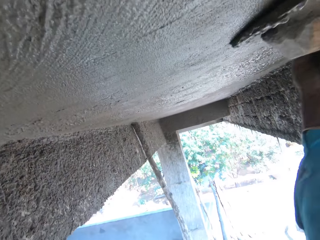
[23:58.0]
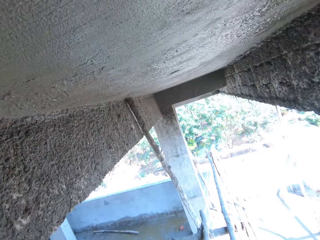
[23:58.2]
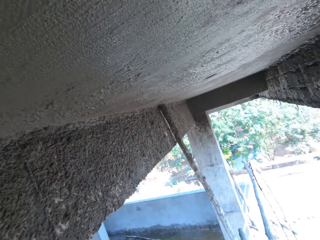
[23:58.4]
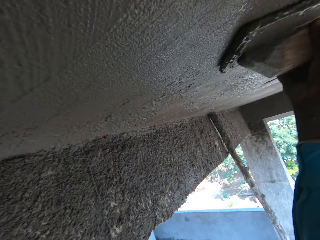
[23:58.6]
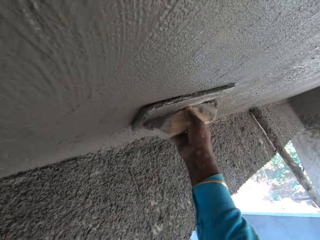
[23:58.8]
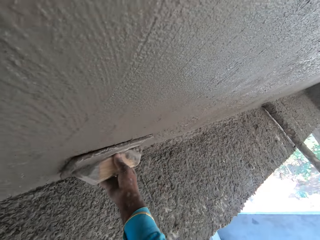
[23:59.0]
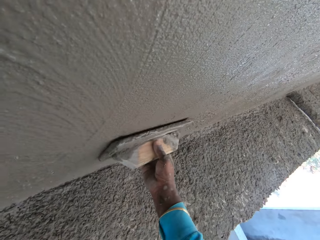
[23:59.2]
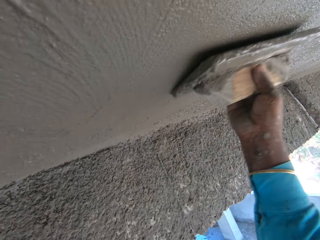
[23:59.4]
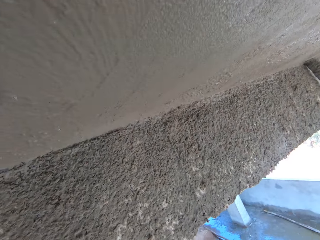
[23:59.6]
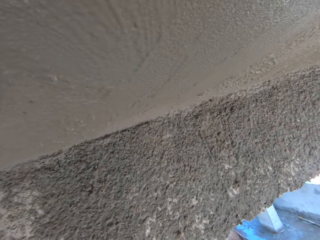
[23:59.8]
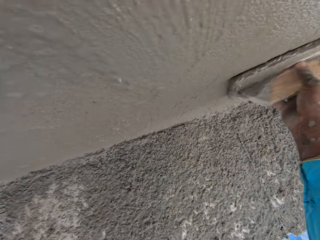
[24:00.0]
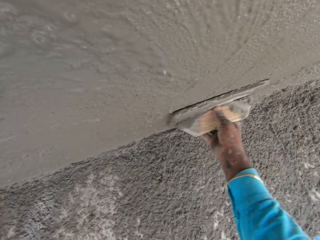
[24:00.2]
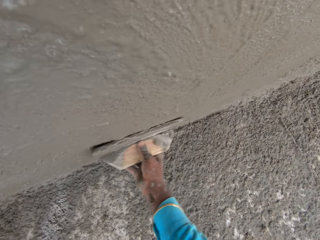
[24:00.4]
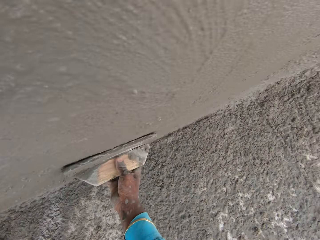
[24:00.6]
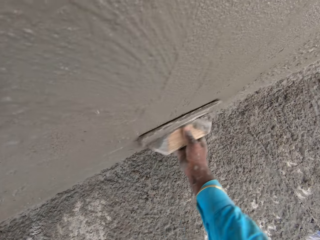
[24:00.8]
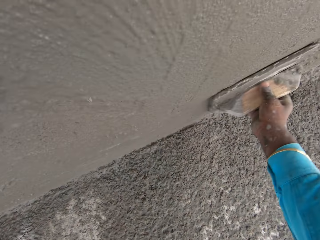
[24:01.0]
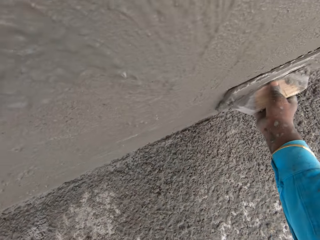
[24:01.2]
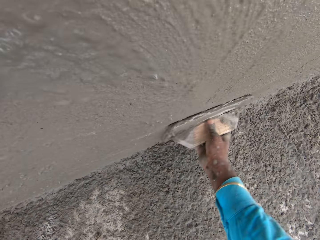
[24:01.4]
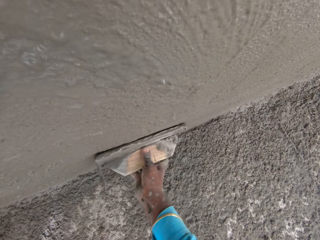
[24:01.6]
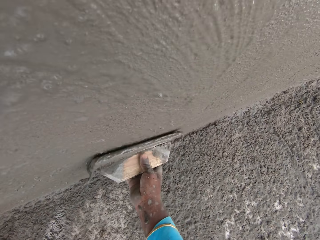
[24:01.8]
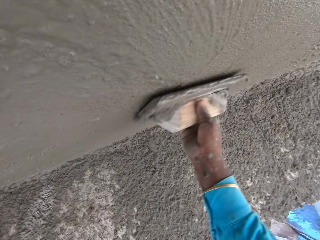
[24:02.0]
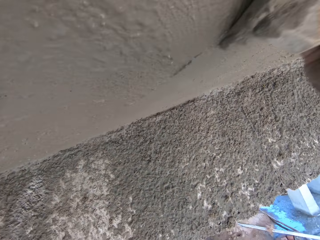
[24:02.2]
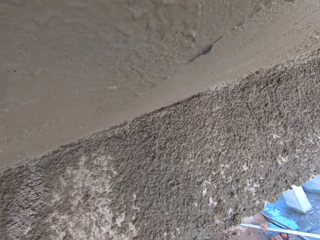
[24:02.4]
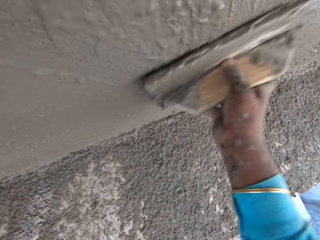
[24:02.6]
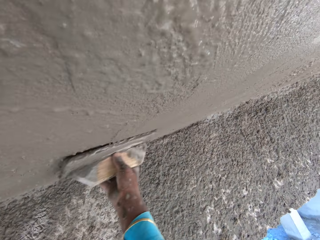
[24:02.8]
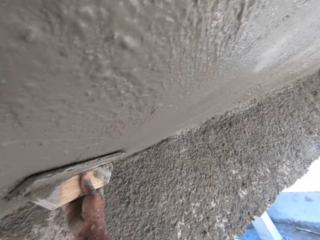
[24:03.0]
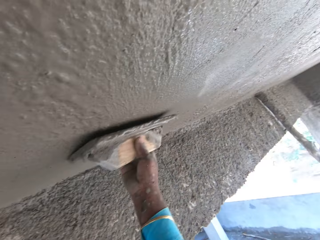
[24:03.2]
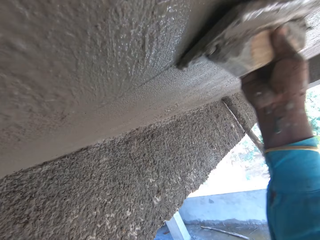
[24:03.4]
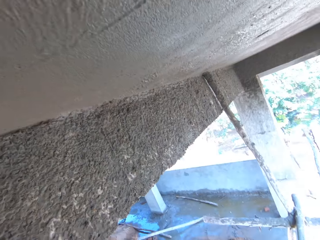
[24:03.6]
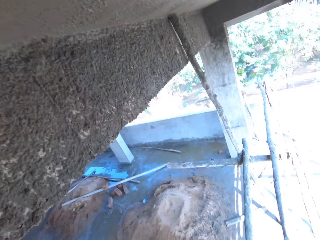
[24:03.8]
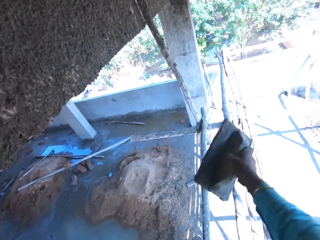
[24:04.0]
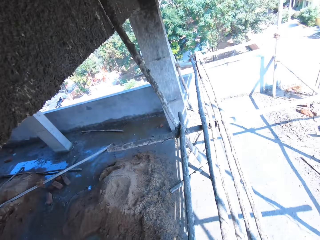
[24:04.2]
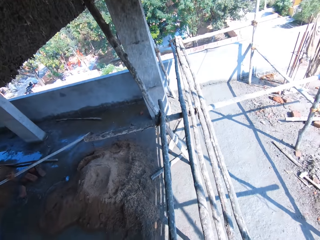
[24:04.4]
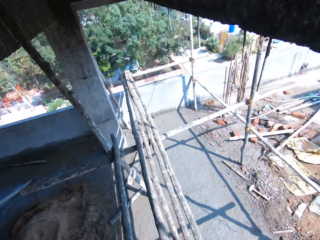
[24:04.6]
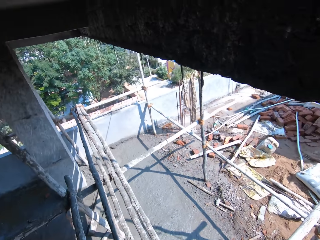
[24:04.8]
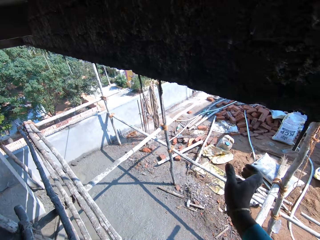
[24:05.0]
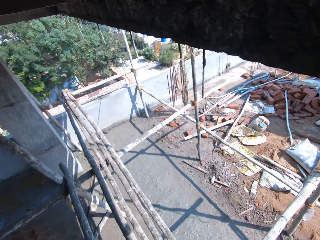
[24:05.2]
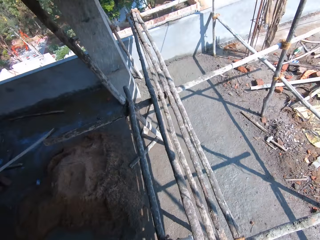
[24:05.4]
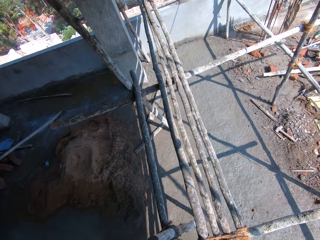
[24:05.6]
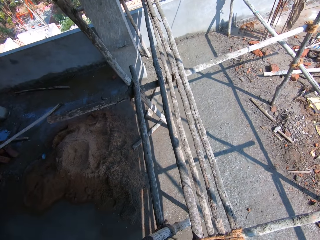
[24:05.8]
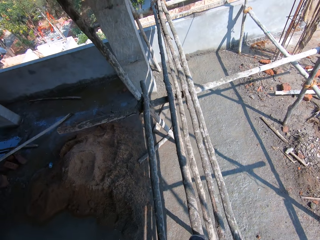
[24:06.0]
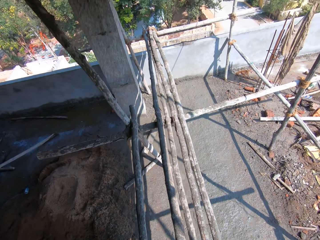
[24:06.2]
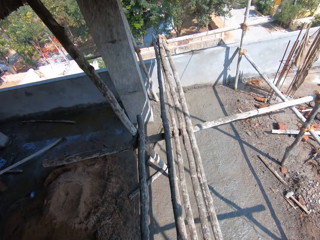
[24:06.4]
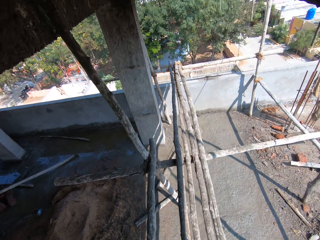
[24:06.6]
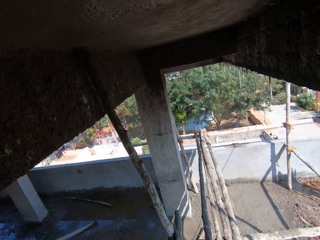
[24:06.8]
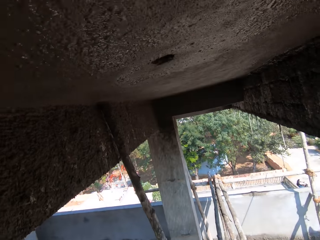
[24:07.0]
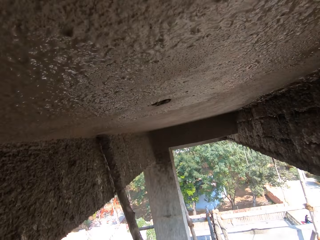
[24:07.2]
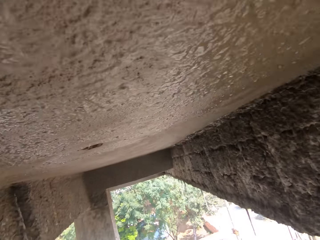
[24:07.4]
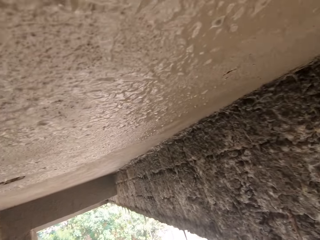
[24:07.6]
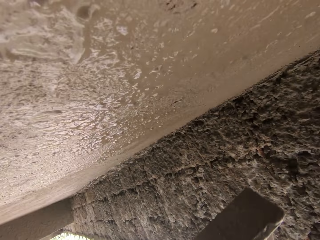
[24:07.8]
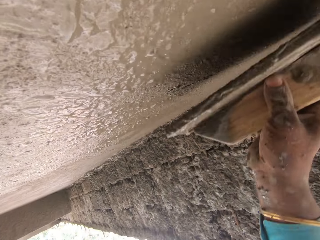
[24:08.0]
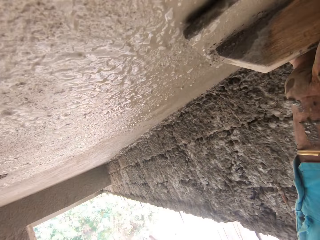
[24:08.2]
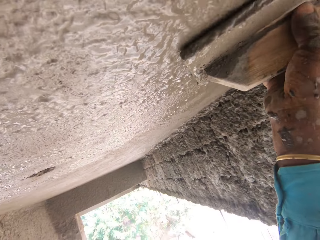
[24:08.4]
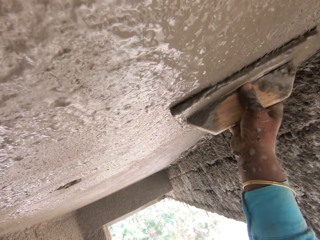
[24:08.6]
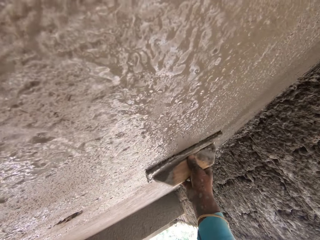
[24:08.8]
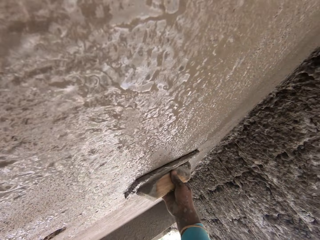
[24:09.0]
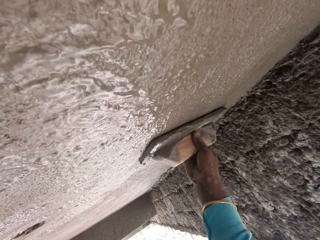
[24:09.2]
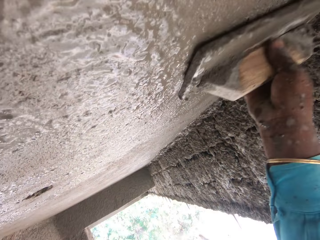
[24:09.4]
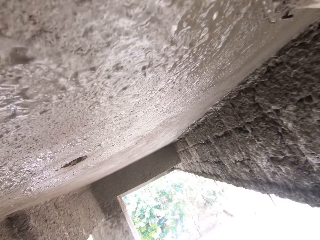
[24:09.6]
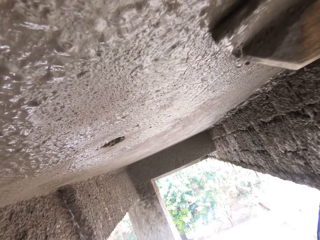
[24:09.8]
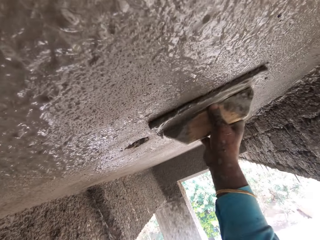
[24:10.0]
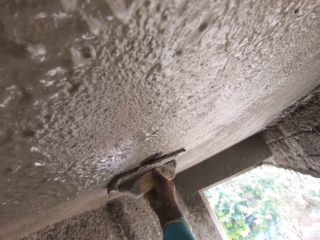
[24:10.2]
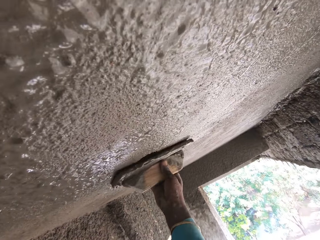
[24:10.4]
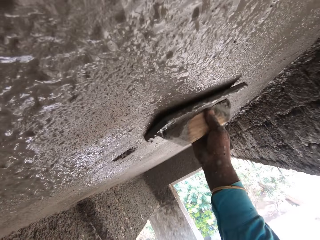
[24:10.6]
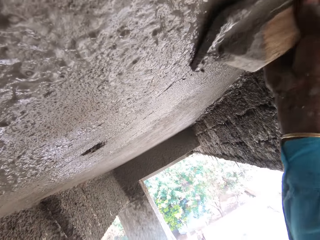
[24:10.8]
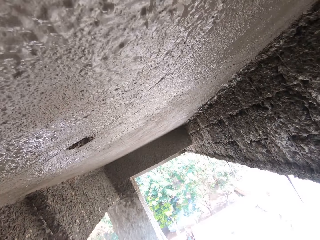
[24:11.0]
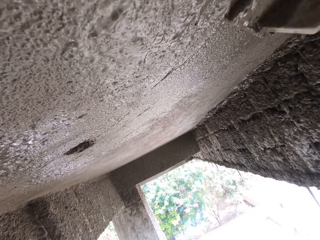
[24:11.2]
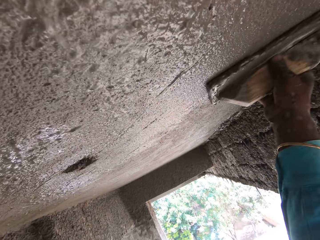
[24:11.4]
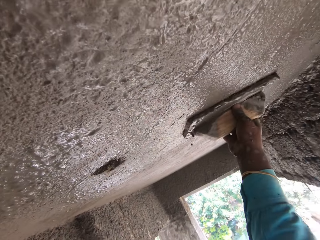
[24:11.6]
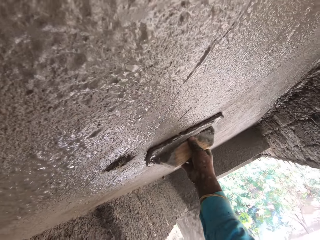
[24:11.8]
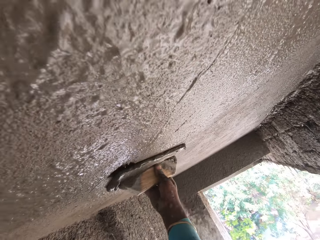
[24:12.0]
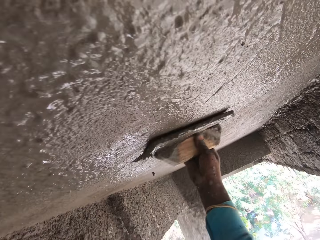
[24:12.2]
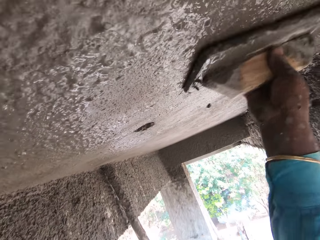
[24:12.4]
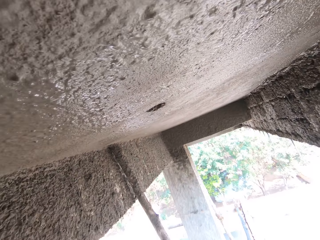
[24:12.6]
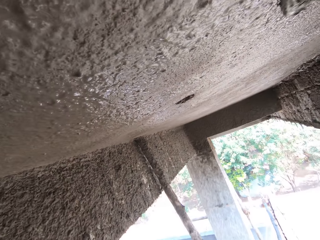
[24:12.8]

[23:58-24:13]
The camera wearer stops, looks around, and raises his right hand. He looks around. He walks on the shelf. He smoothens the ceiling or wall with the trowel wood with his right hand.

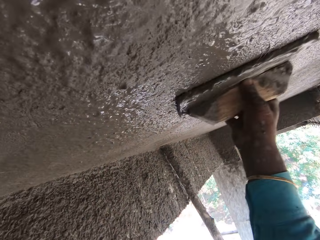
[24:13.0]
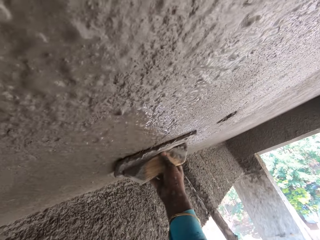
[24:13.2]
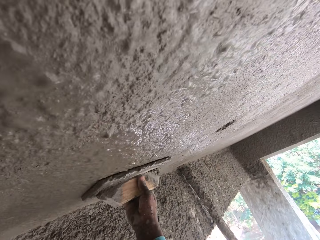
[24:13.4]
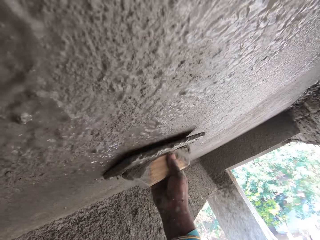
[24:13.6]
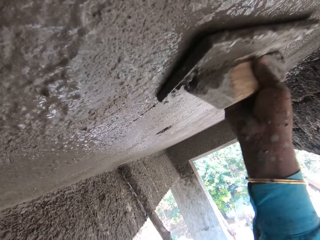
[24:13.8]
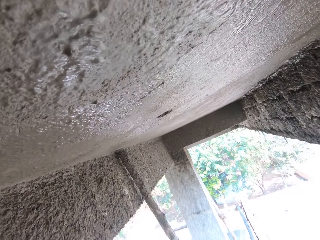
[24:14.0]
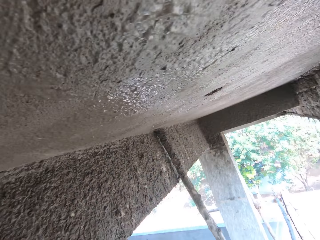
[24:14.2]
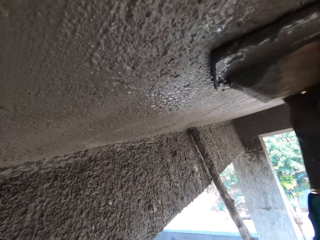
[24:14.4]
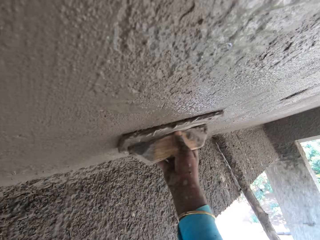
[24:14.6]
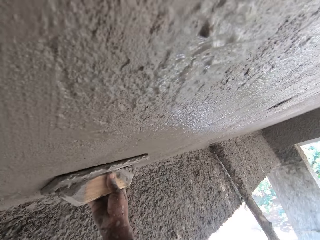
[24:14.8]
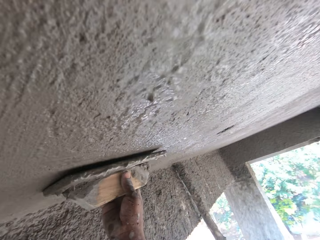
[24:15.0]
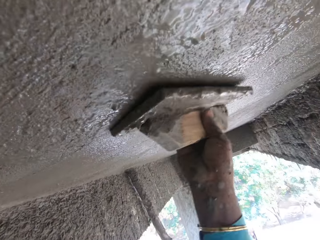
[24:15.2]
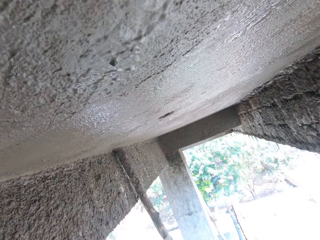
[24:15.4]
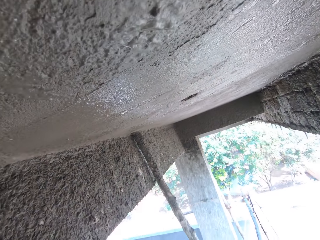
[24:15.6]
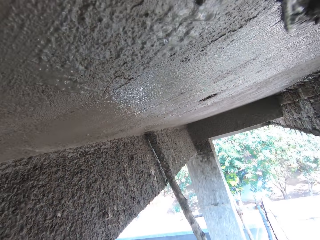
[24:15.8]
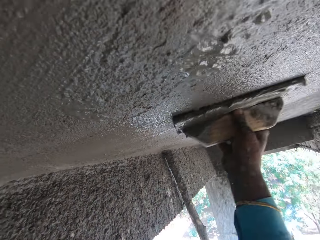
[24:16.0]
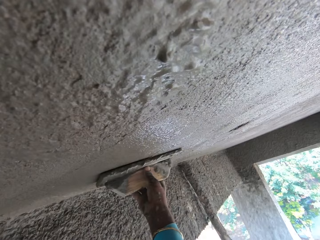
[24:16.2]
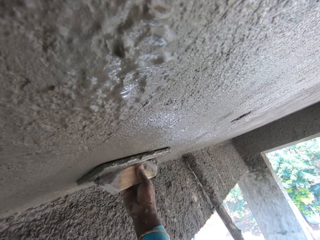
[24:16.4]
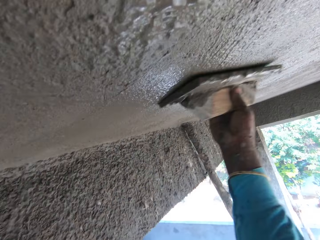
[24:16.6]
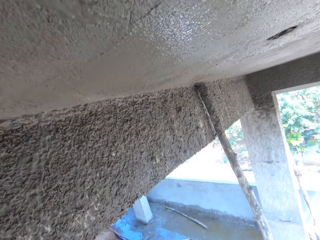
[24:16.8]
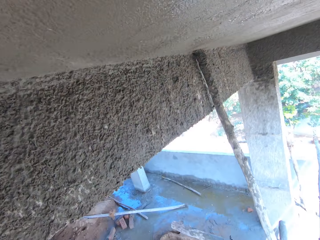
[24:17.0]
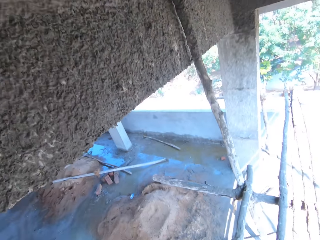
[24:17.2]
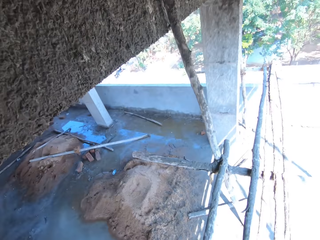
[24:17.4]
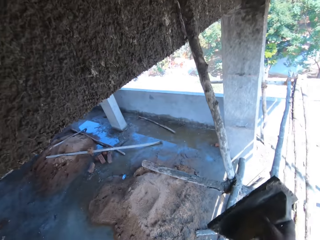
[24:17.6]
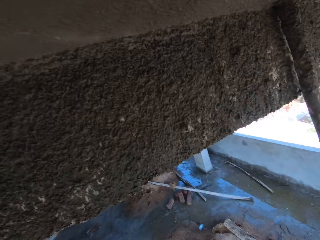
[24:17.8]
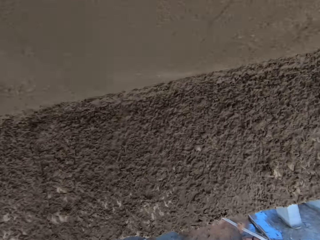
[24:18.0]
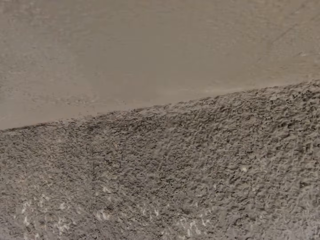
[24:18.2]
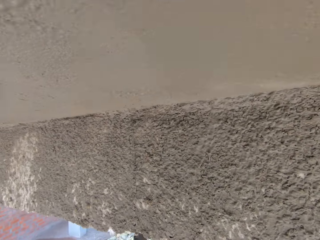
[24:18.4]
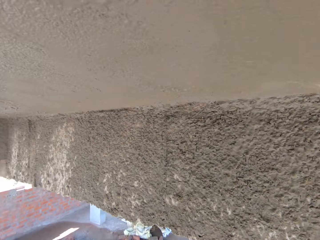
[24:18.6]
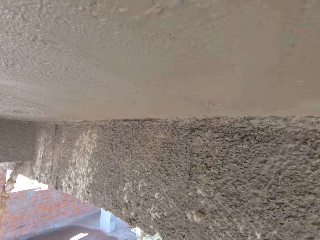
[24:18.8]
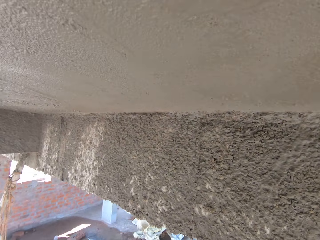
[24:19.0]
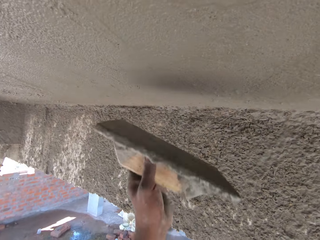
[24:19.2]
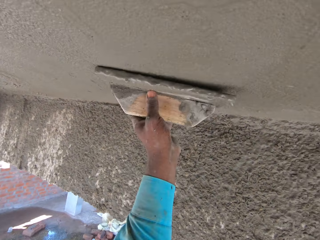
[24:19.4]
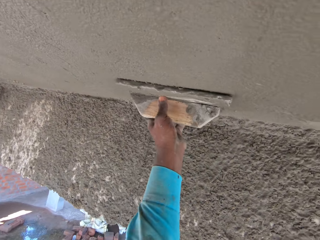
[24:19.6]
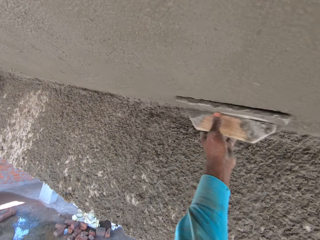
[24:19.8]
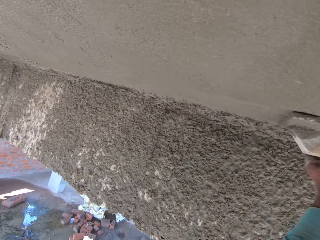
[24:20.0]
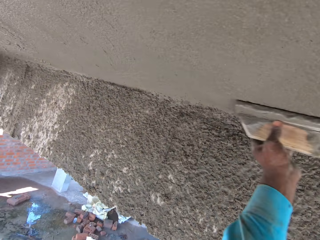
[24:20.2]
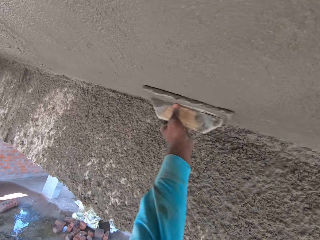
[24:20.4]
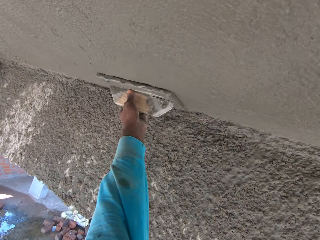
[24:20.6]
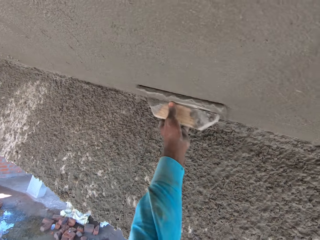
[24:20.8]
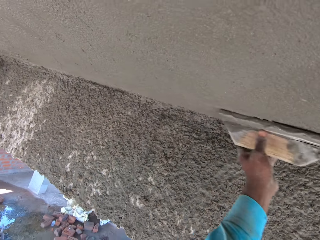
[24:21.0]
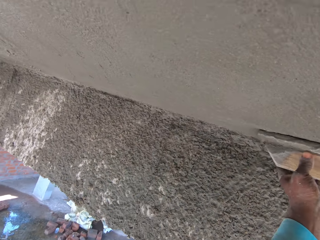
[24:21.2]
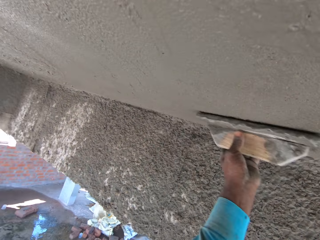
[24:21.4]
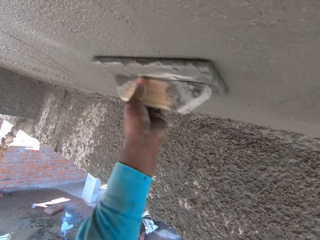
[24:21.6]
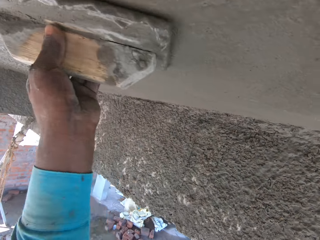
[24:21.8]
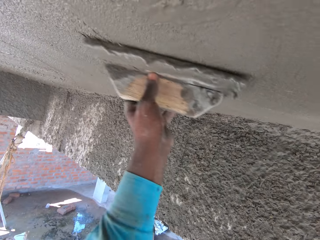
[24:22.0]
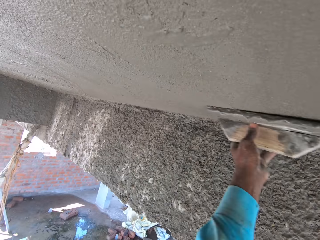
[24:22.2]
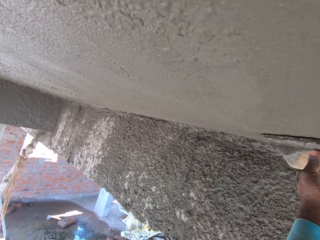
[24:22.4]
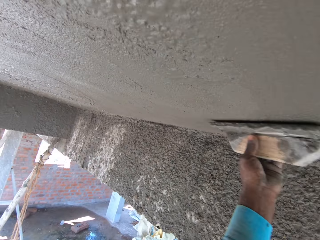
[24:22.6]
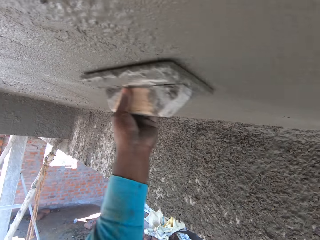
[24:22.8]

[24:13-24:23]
The camera wearer stops, turns around, and smoothens the ceiling or wall with the trowel wood with his left hand.
